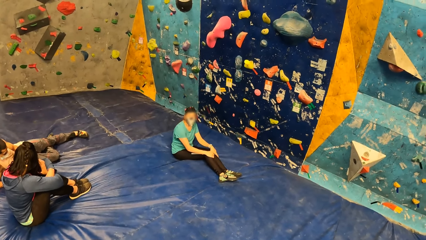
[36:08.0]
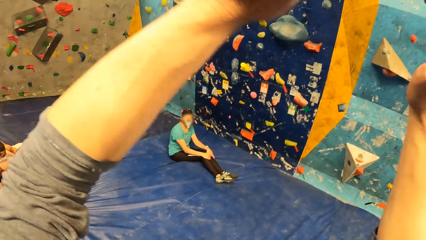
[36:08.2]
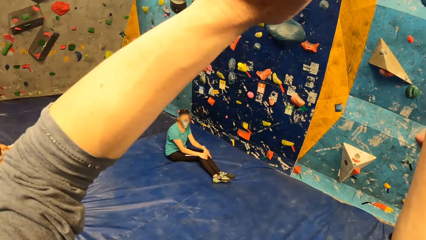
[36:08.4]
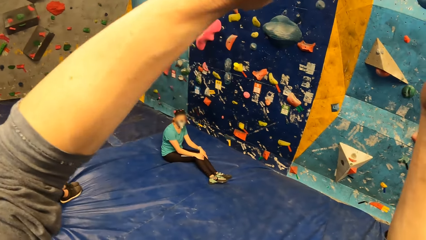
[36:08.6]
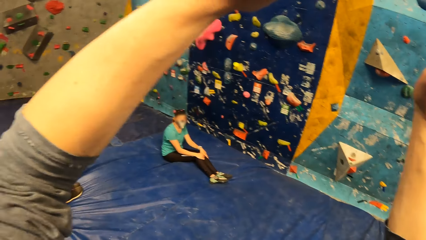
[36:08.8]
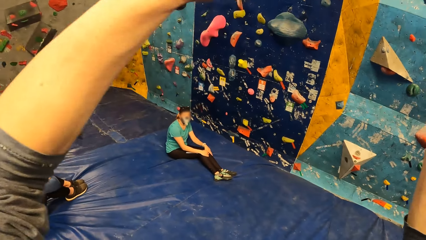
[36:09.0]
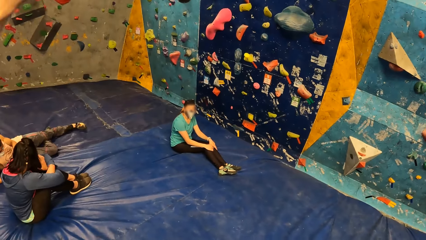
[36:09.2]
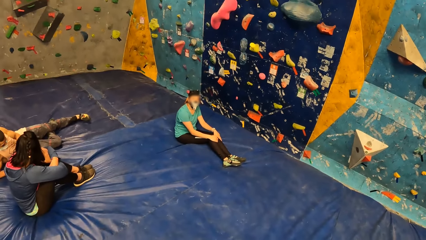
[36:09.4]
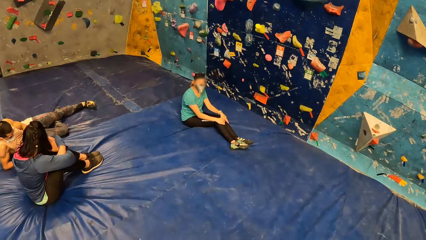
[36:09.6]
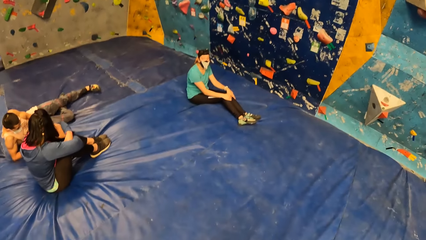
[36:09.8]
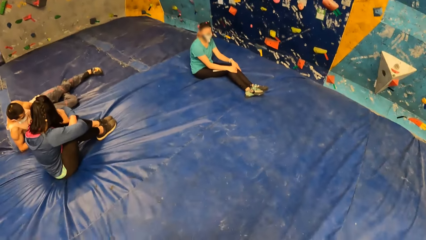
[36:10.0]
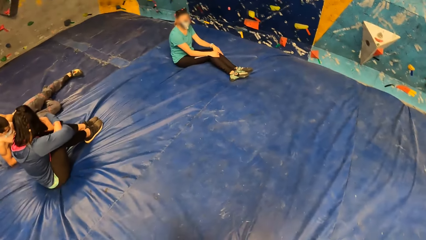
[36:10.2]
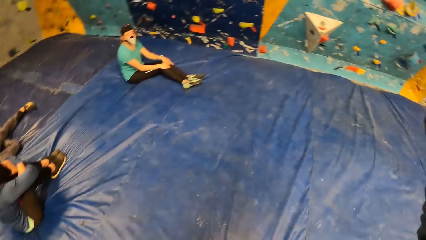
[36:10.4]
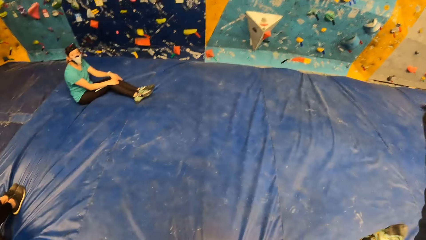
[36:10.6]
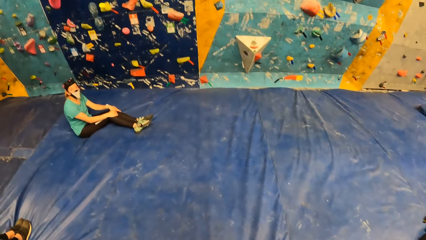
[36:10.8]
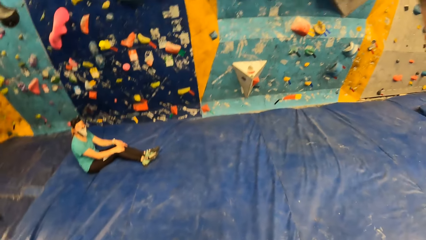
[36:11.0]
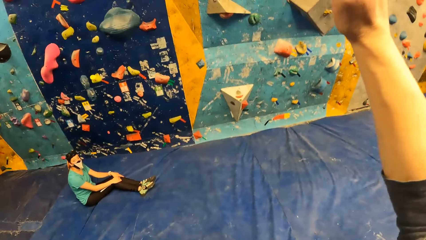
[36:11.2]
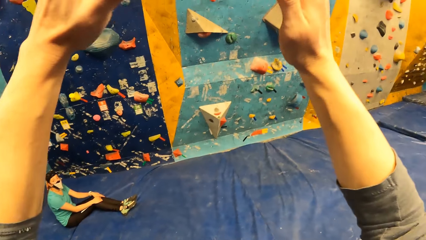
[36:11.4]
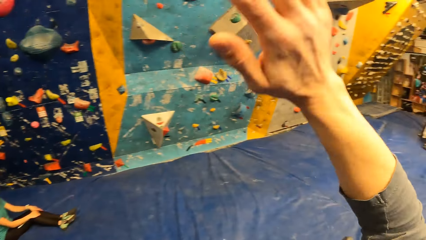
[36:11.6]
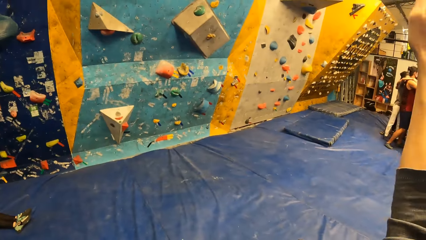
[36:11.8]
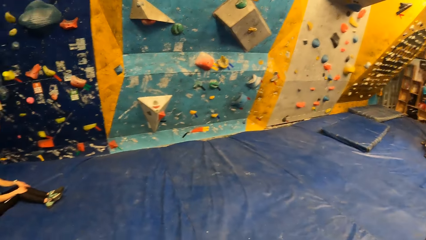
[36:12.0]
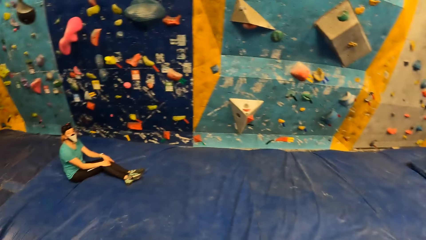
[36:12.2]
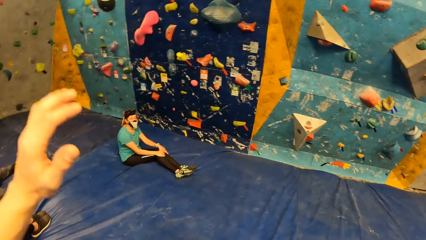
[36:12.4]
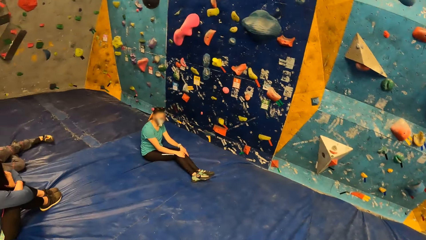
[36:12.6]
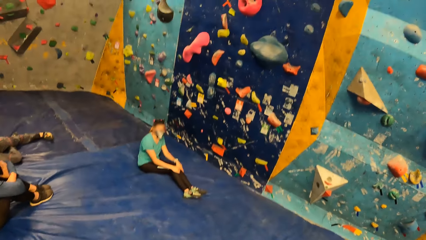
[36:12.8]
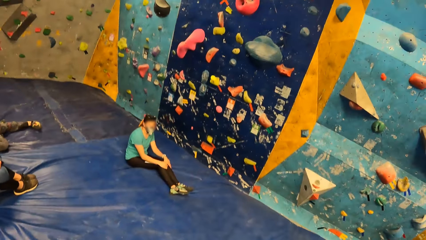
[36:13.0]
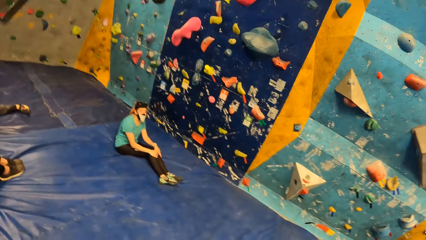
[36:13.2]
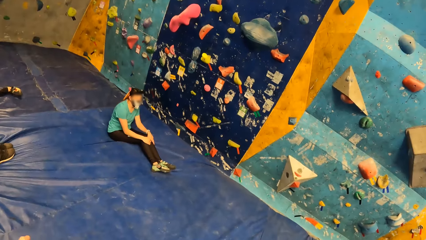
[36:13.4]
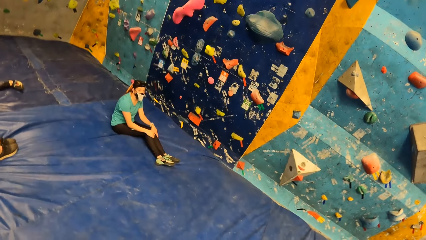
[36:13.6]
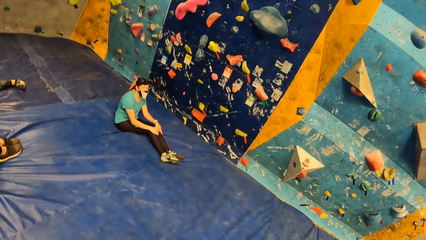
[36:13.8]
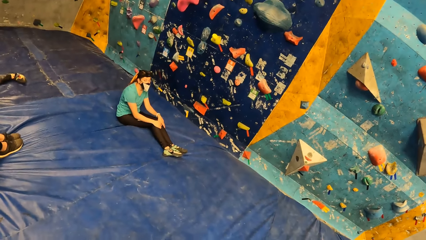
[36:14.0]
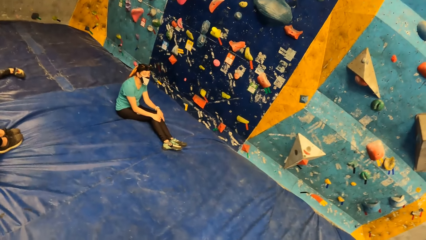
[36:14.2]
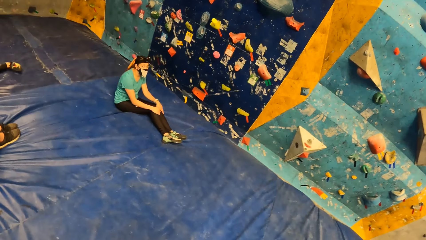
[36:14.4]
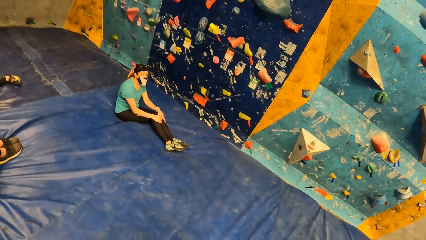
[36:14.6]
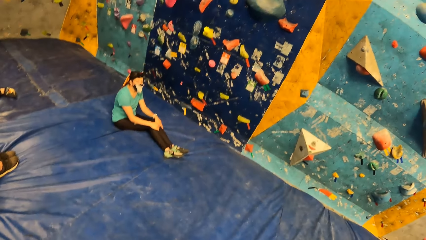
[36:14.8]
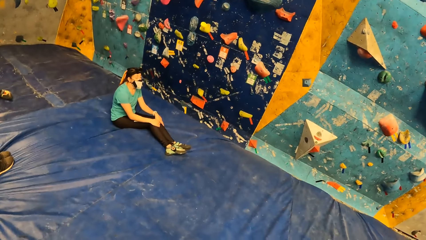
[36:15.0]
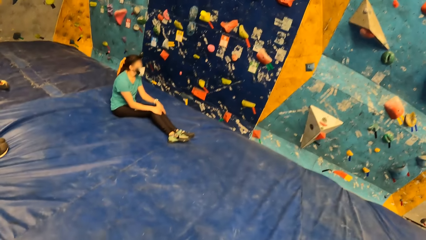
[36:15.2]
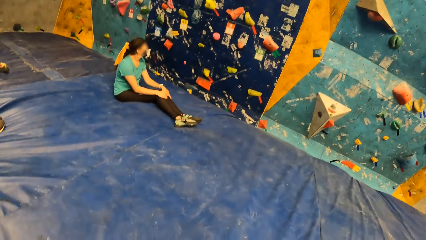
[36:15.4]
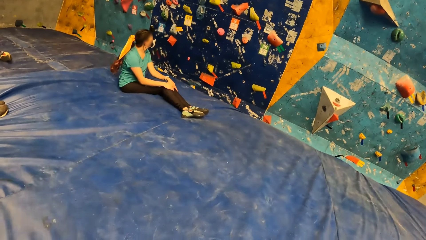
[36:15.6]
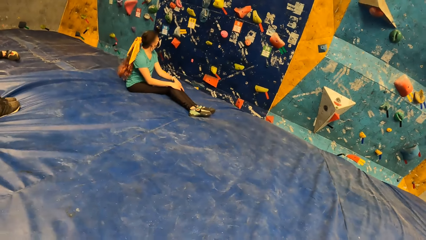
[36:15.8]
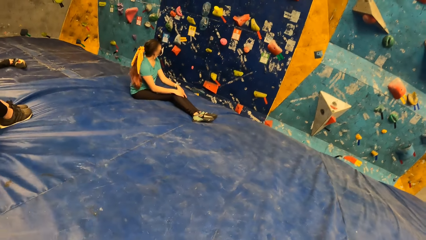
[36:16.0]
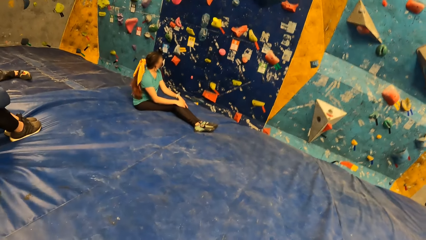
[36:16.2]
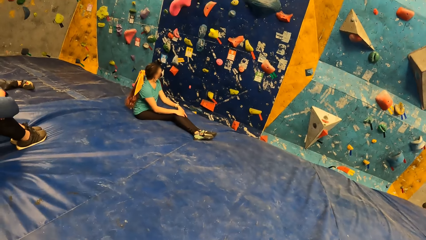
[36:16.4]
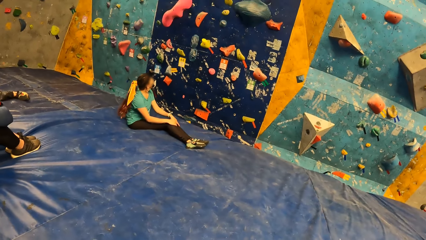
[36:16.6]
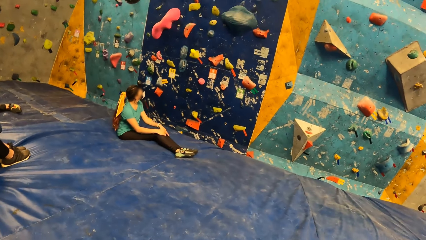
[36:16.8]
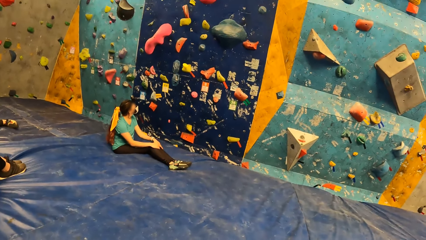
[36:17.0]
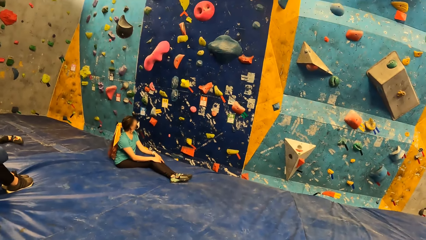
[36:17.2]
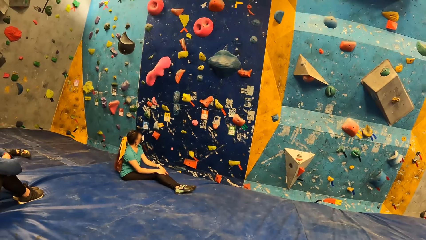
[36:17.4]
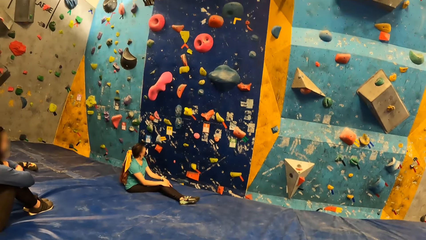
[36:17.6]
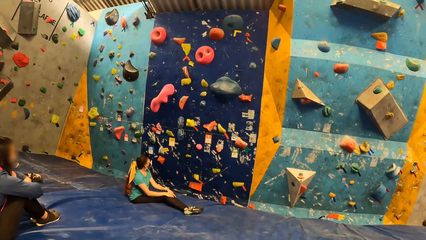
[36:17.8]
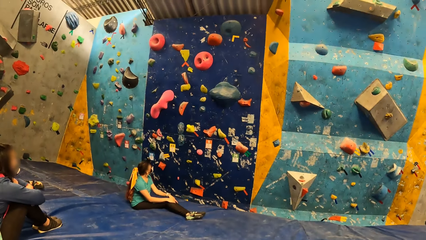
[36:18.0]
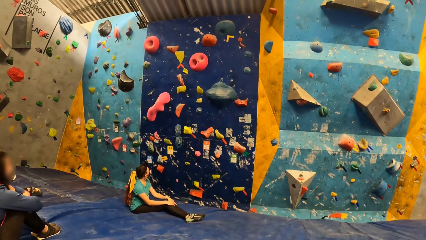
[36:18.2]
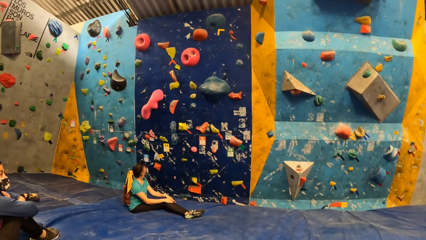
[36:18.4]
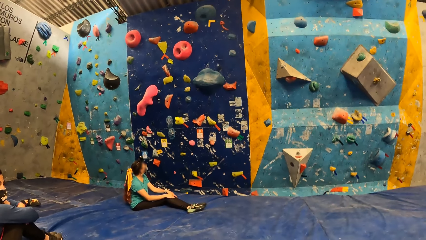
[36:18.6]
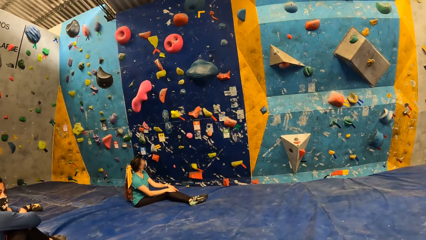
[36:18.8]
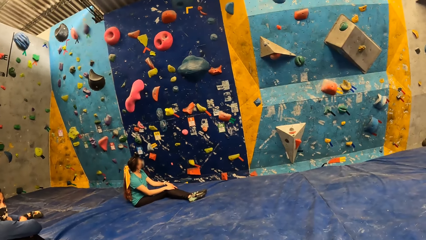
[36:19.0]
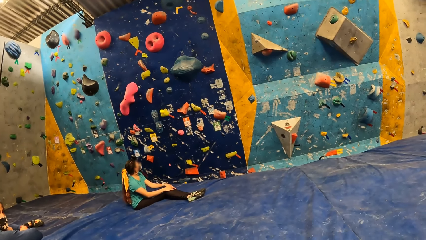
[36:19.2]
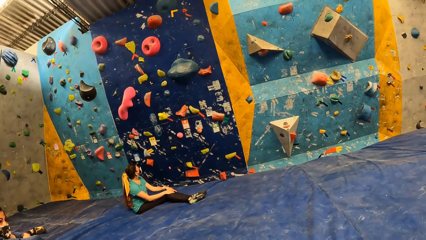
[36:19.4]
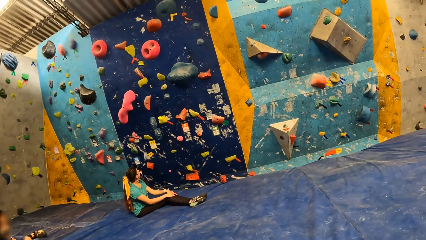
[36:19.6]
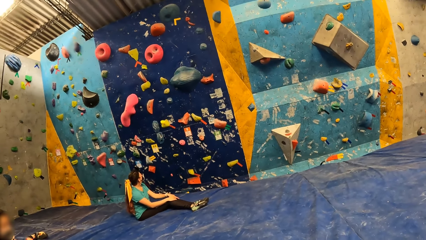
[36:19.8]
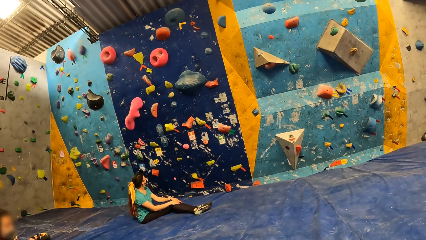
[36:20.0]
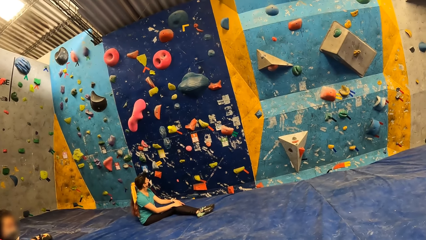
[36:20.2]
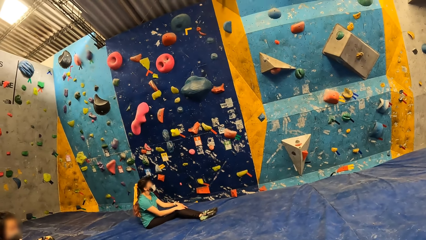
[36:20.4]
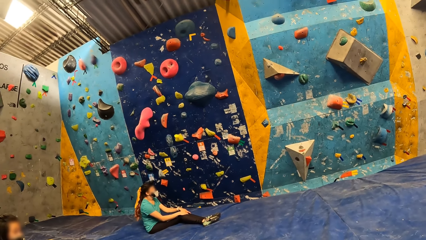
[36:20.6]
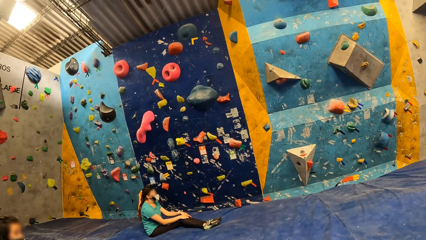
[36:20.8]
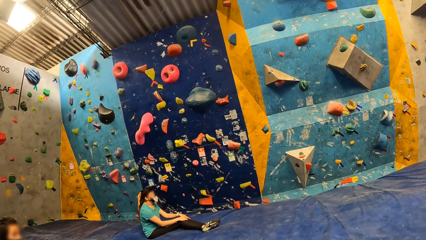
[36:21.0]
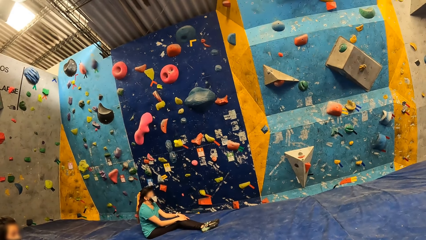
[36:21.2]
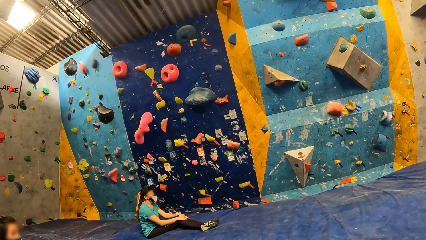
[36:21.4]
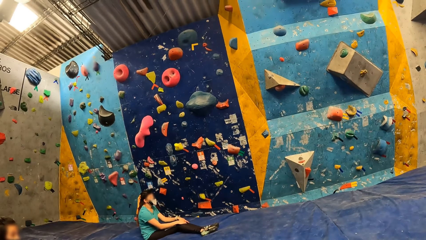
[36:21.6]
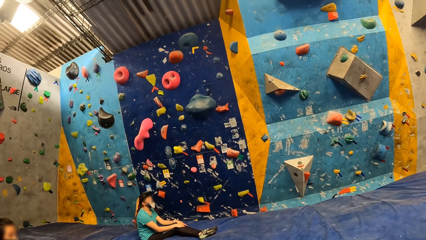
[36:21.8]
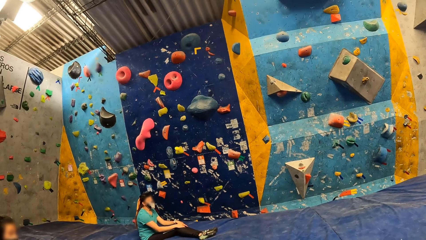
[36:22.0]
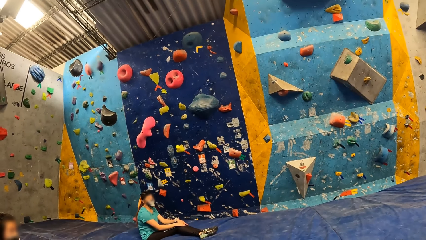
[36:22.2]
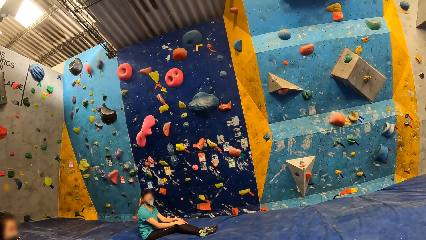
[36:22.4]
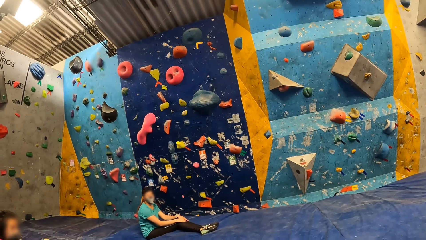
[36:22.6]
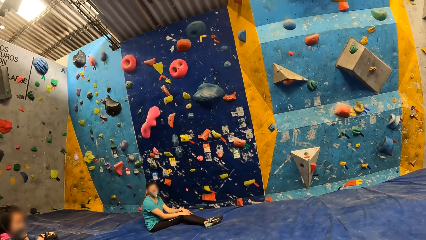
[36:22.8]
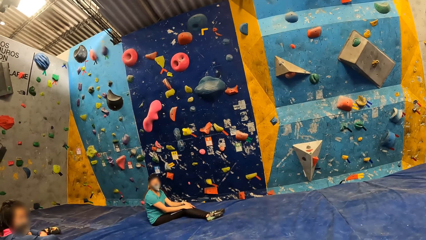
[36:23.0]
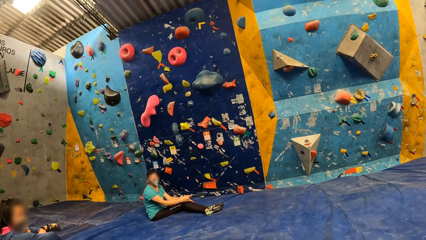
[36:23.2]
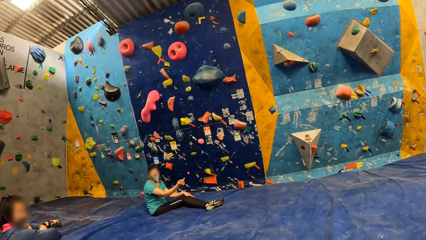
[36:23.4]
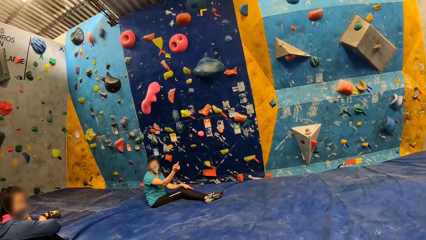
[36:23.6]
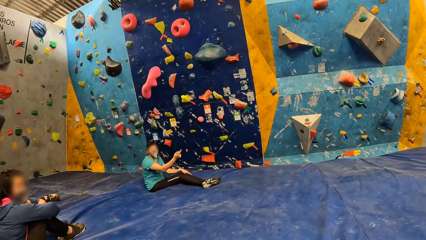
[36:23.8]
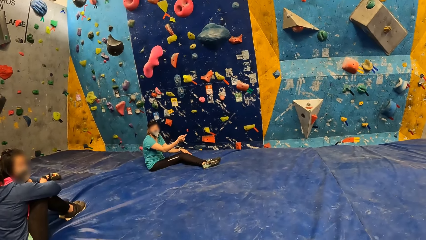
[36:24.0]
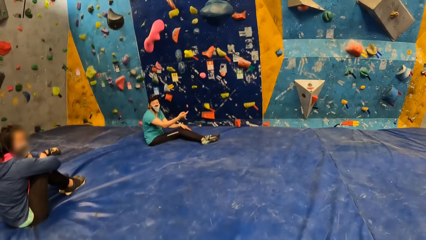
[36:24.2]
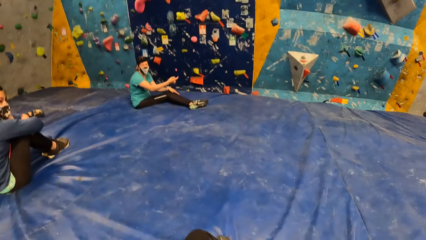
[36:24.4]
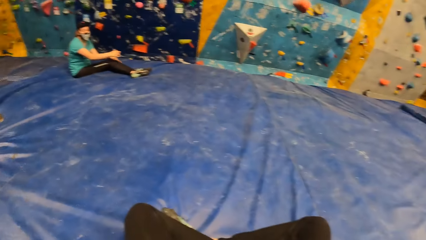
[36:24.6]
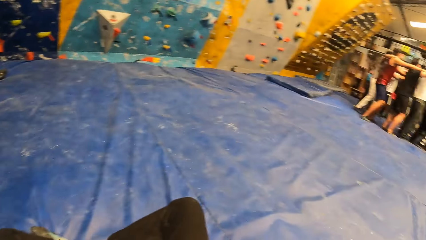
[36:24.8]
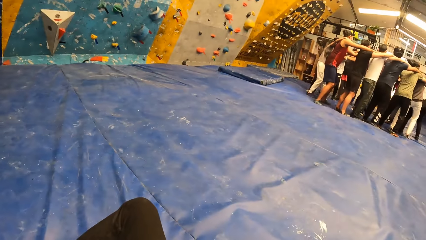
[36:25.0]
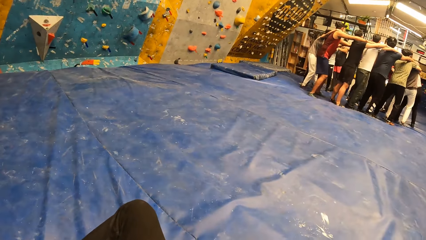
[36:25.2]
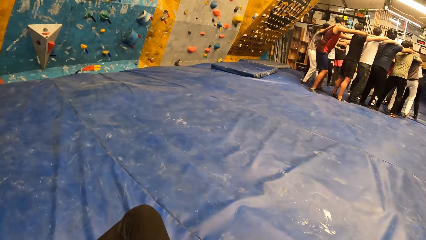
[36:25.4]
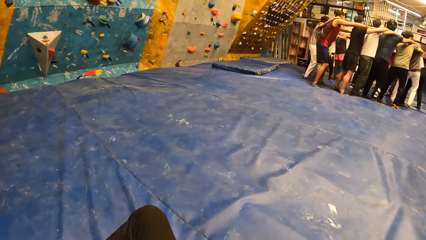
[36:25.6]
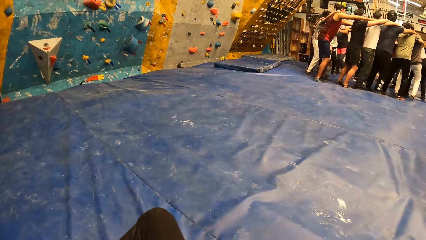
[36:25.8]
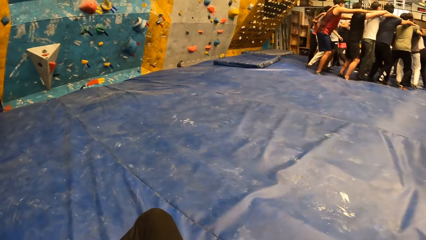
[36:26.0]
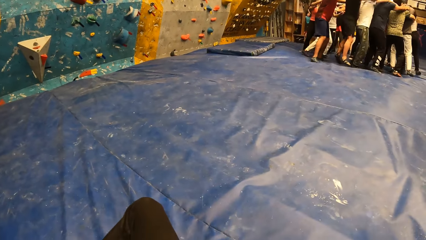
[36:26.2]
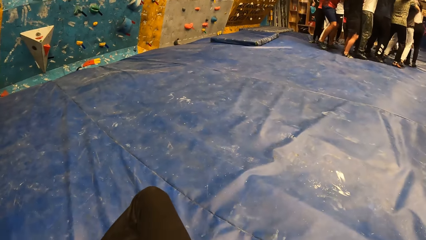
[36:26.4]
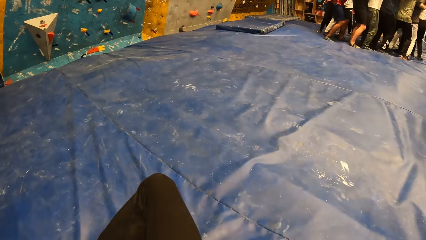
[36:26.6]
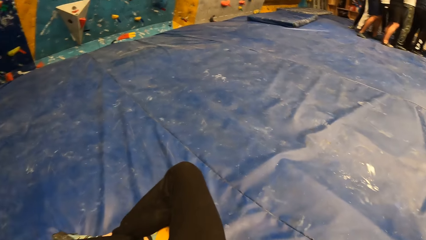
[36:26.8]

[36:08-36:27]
The camera wearer pulls down his hand. A woman nods her head. The camera wearer sits down. He looks at the wall. A person raises a hand. The camera wearer looks at people dancing.
